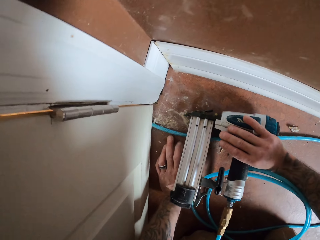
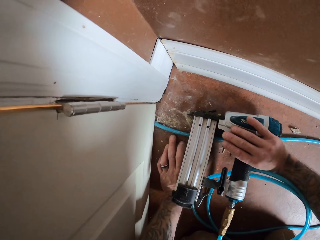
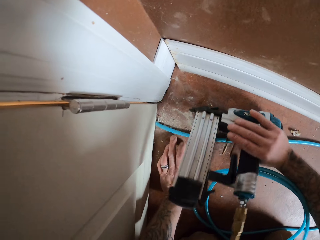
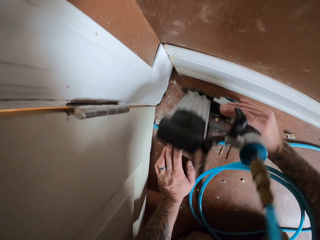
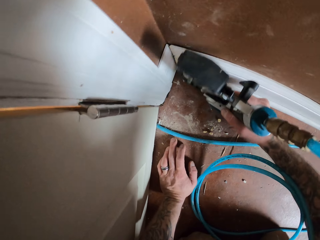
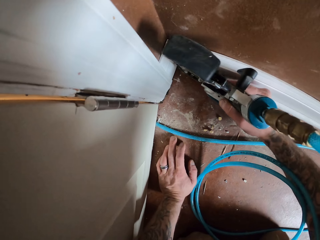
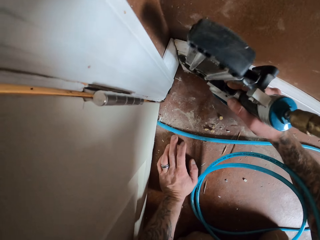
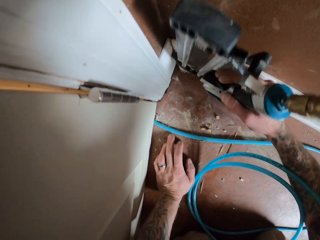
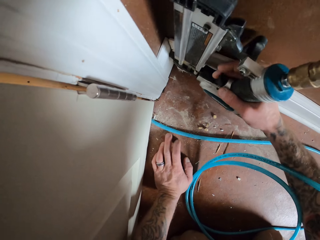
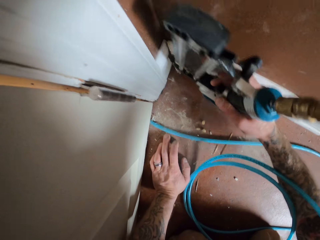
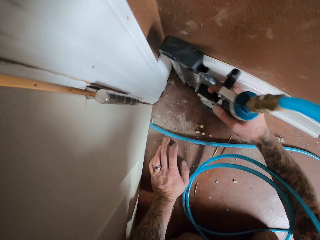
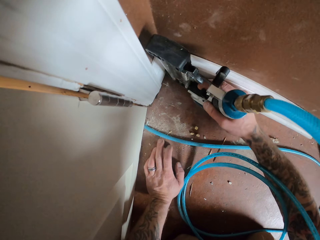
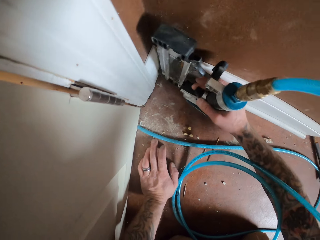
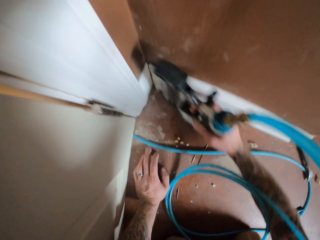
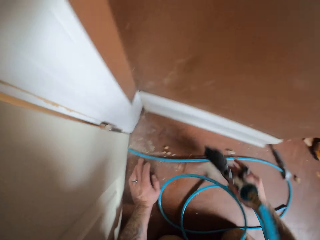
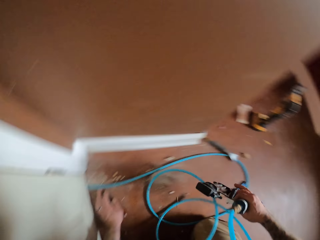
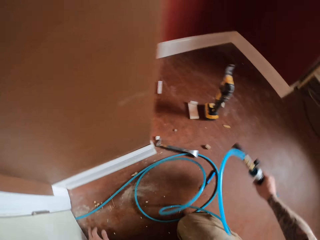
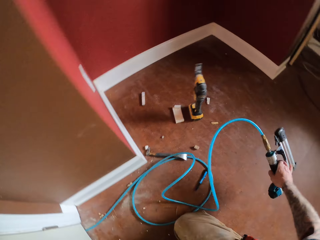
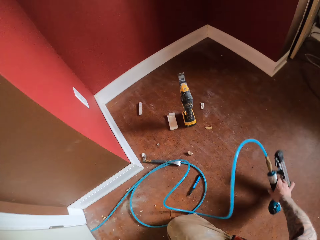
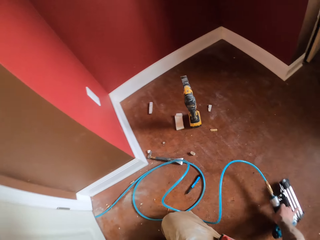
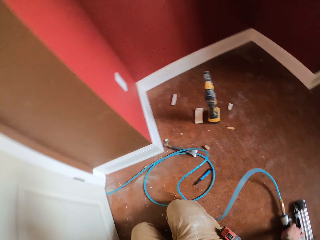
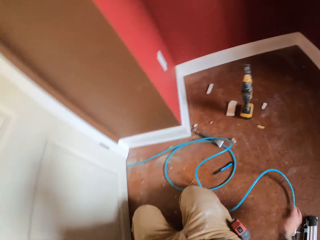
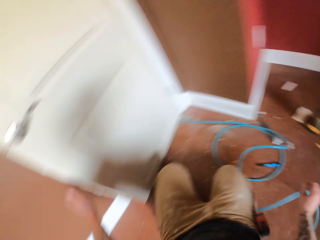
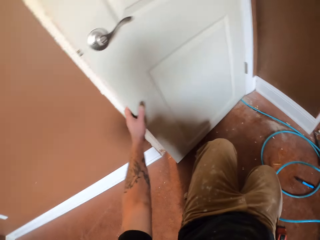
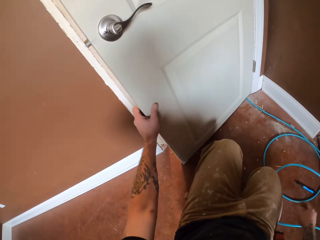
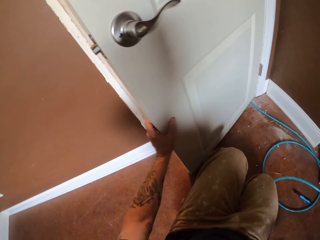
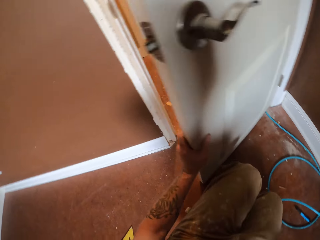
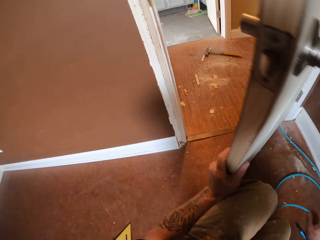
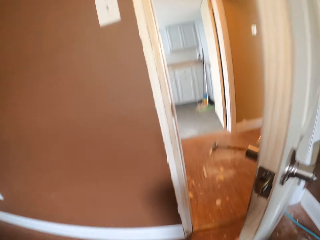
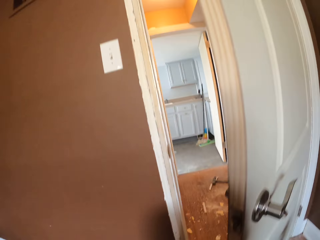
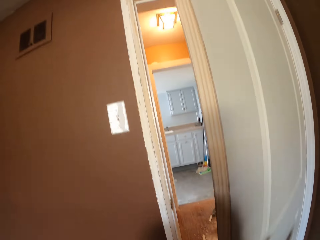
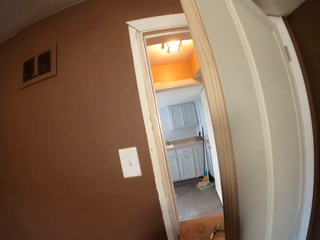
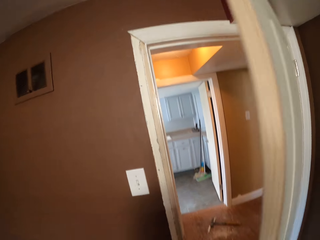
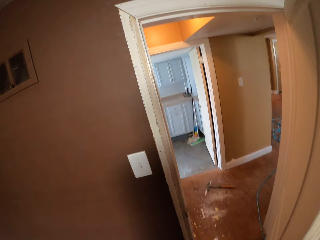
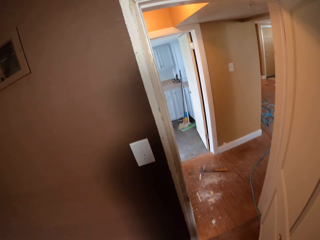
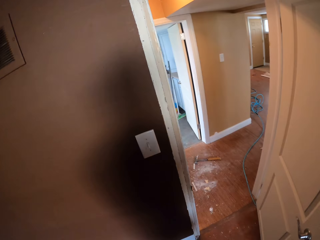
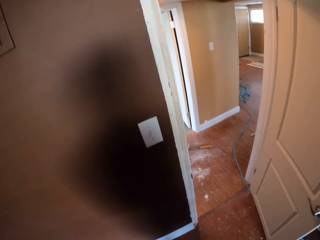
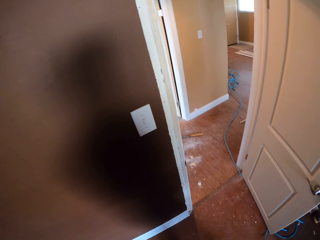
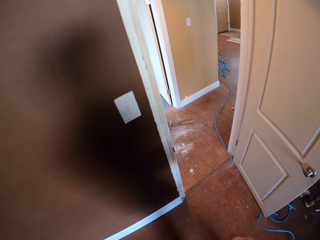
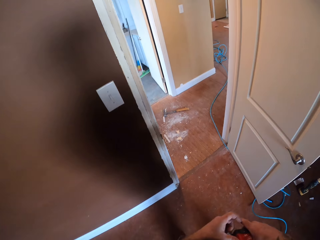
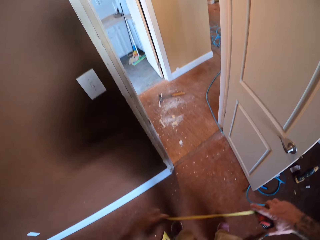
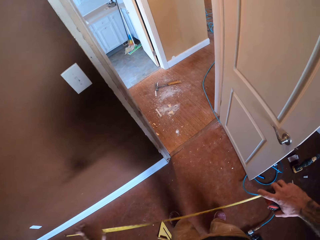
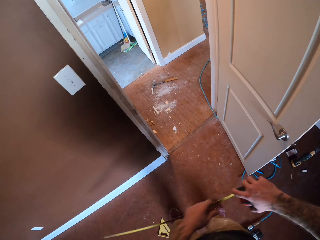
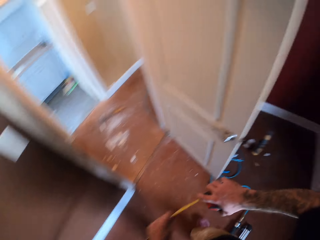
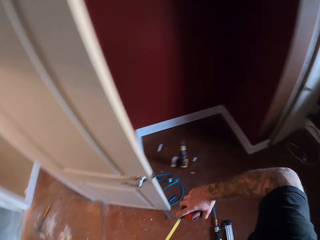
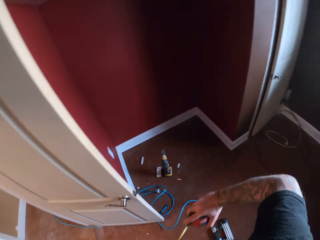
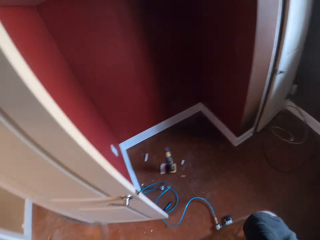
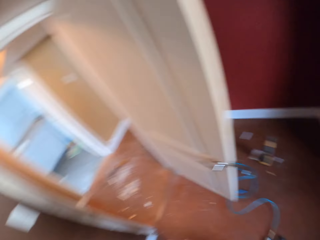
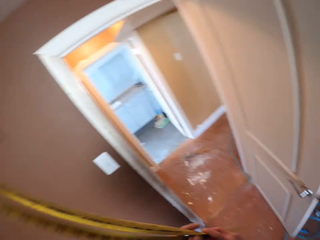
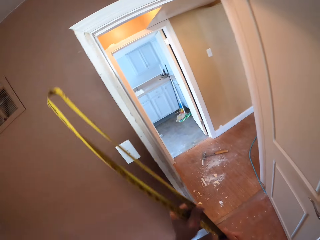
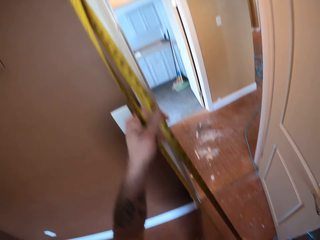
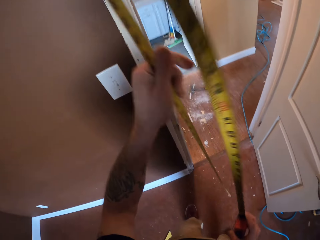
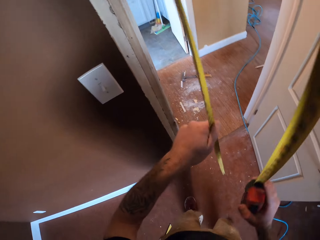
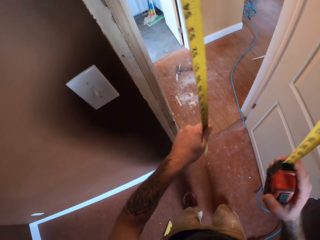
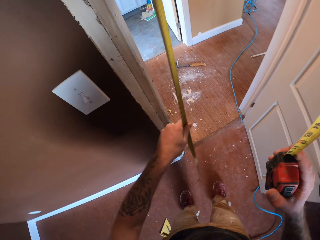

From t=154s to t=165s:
The camera wearer drills a hole on the baseboard. They drop the nail gun on the floor. They open the door. They pull the tape of the tape measure.

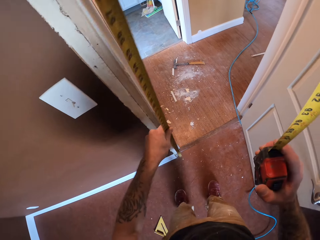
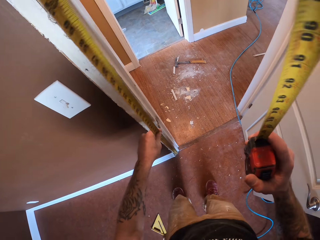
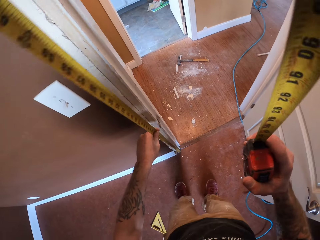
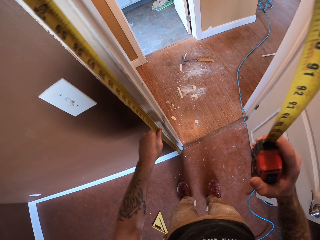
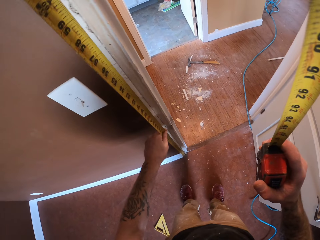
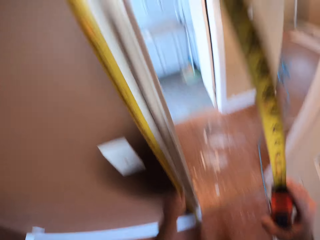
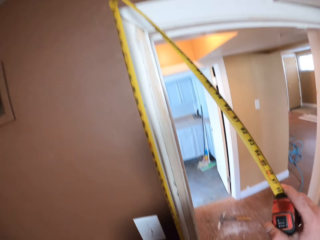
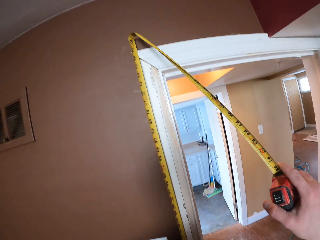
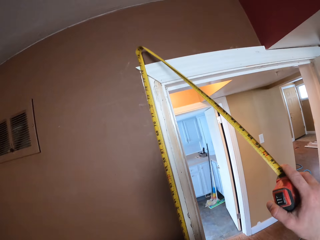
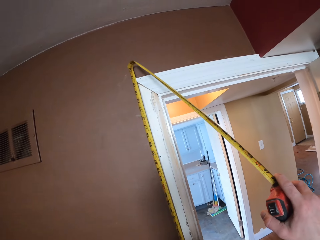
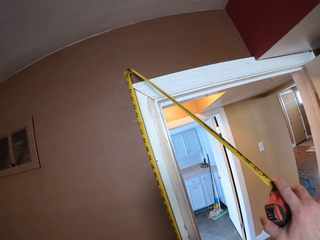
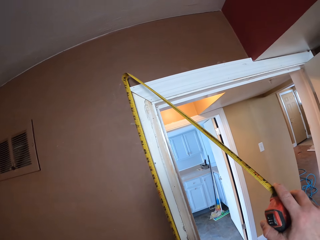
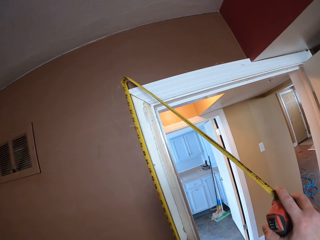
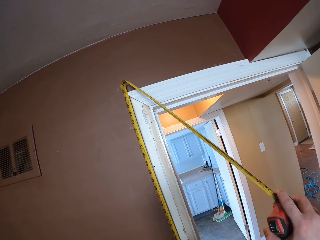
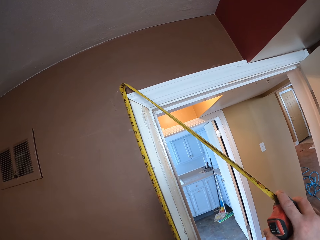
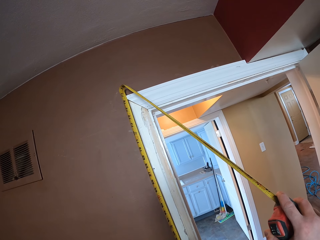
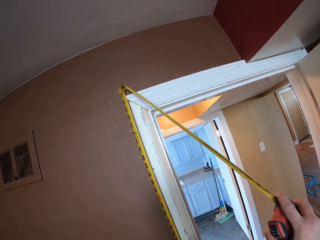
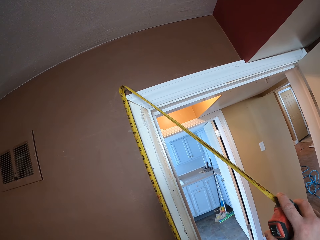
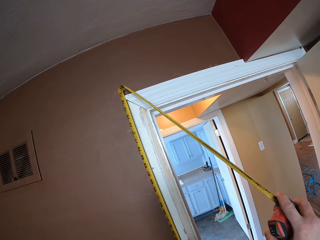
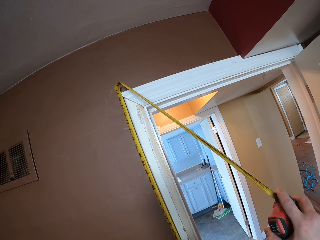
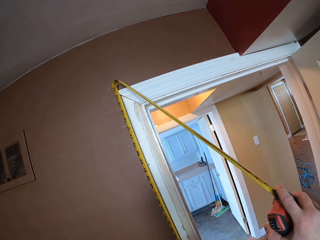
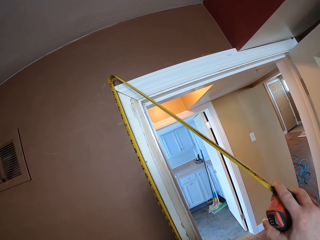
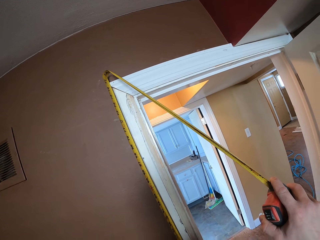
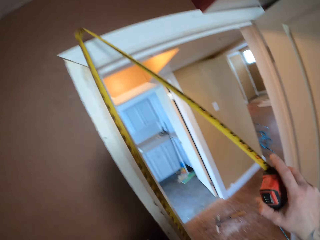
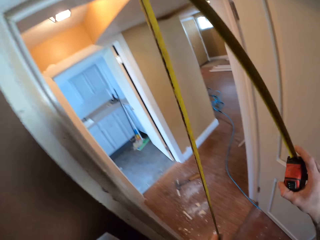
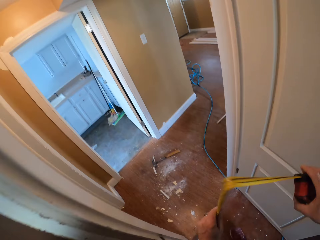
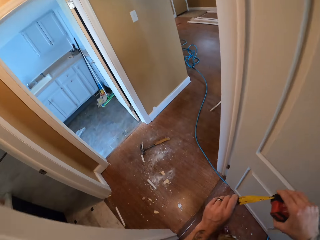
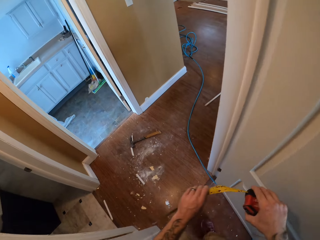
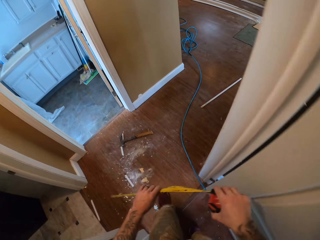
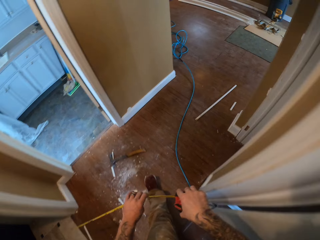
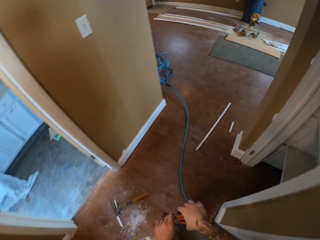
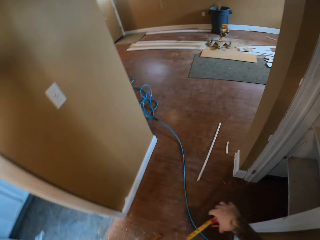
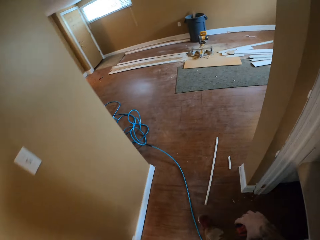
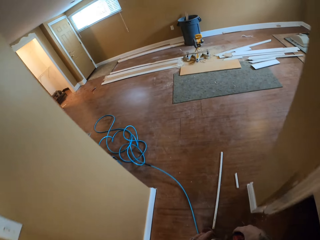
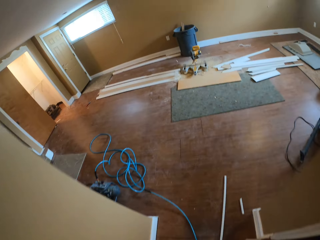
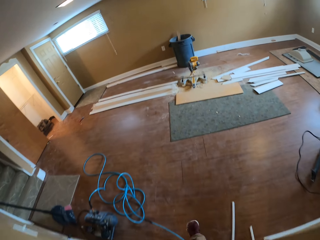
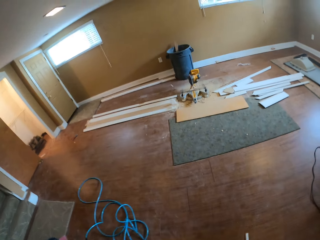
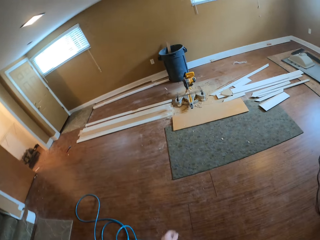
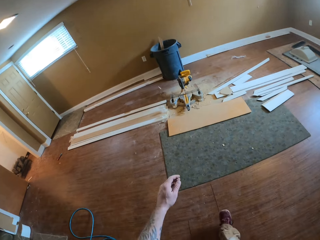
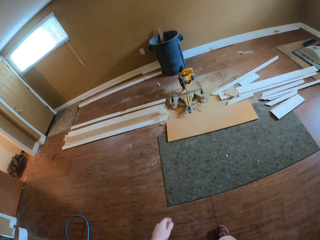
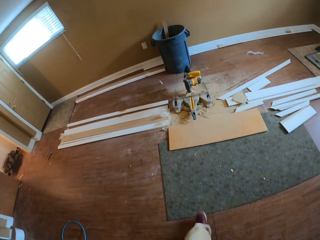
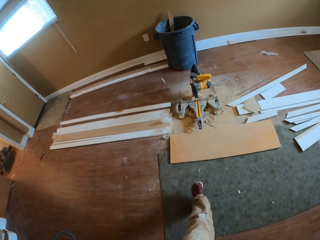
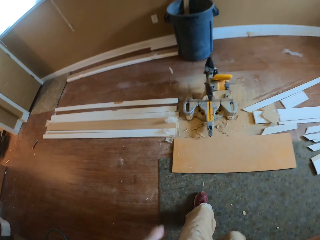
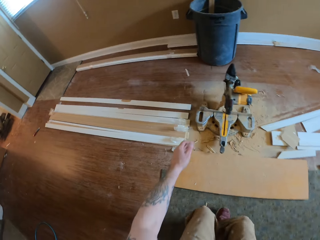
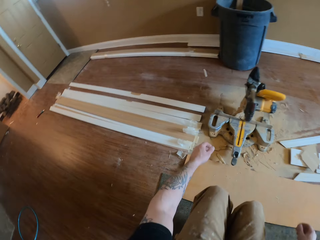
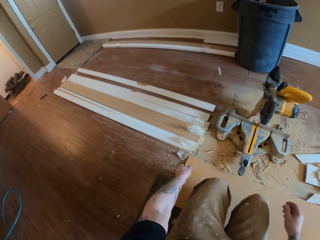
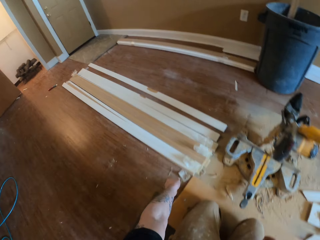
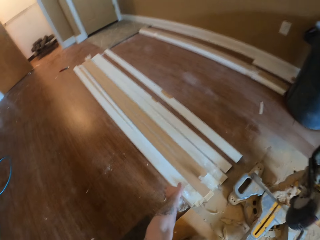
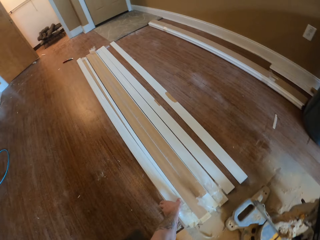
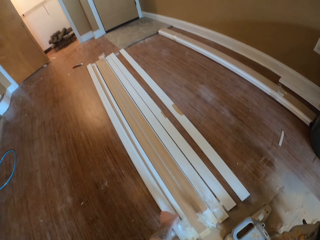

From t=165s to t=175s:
The camera wearer measures the jamb door. They walk towards another room. They pull back the tape of the tape measure. They pick up a piece of baseboard.
